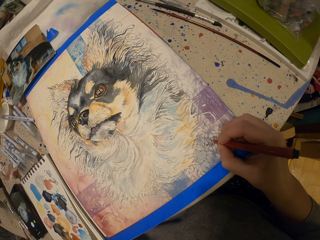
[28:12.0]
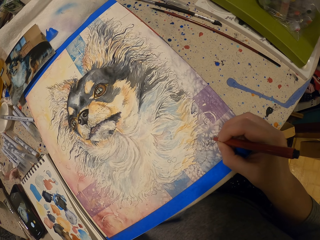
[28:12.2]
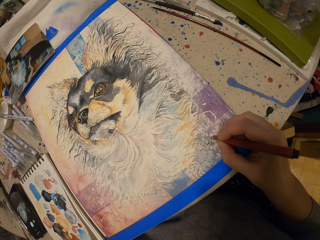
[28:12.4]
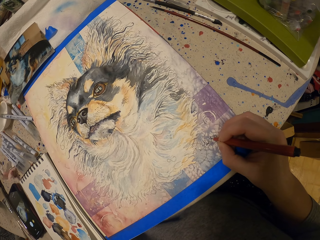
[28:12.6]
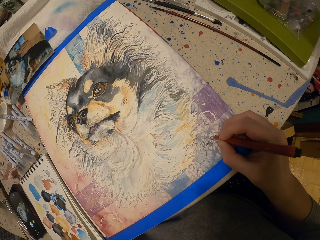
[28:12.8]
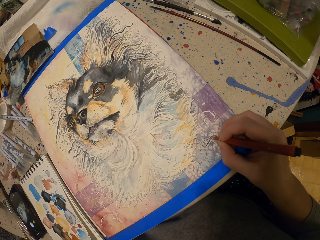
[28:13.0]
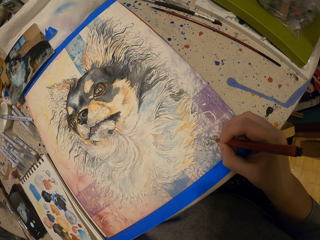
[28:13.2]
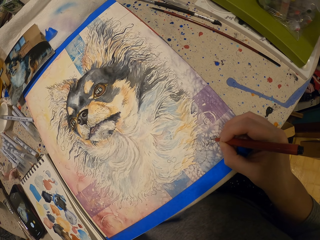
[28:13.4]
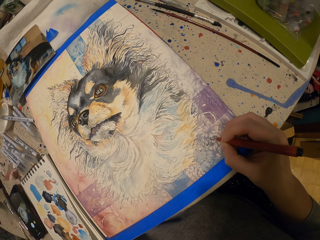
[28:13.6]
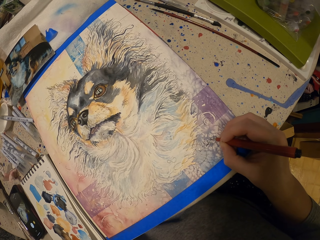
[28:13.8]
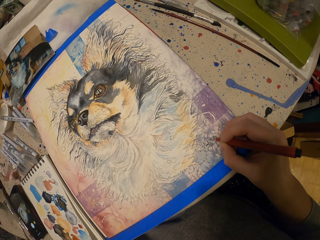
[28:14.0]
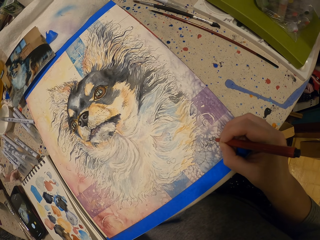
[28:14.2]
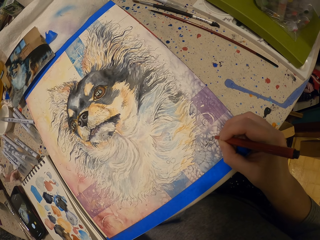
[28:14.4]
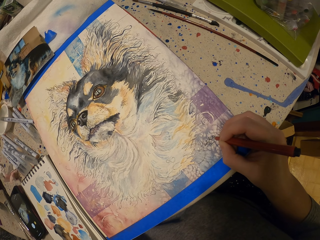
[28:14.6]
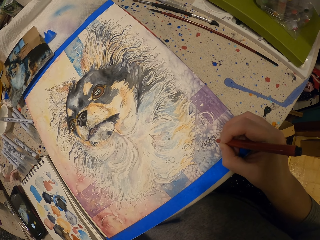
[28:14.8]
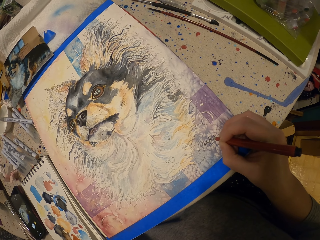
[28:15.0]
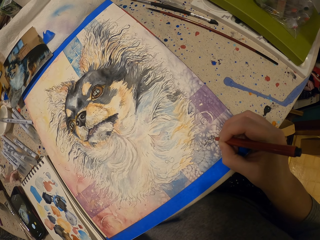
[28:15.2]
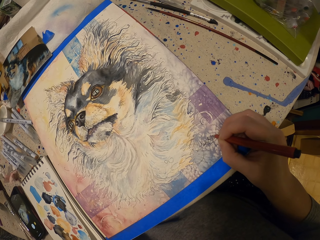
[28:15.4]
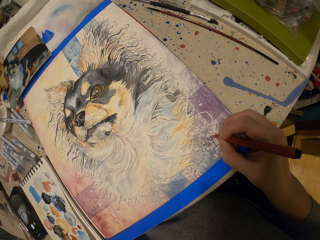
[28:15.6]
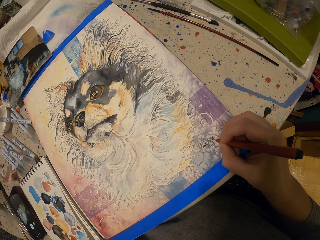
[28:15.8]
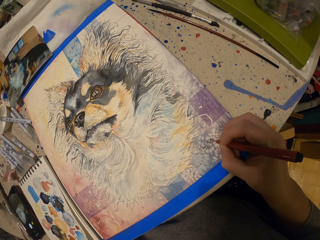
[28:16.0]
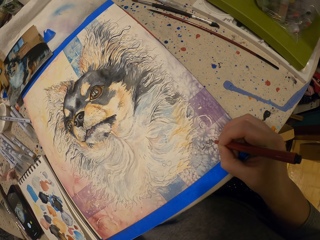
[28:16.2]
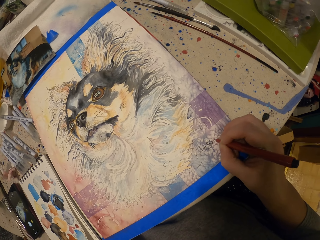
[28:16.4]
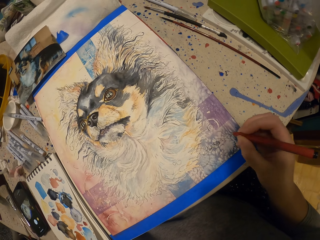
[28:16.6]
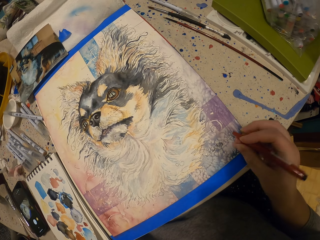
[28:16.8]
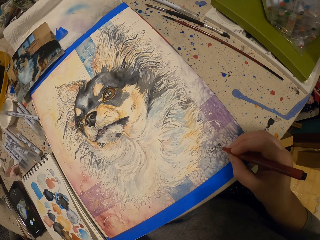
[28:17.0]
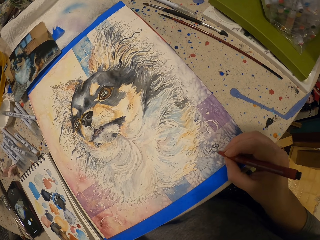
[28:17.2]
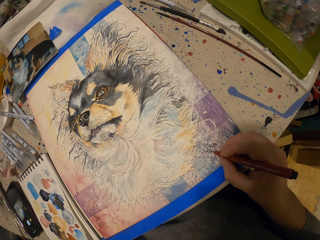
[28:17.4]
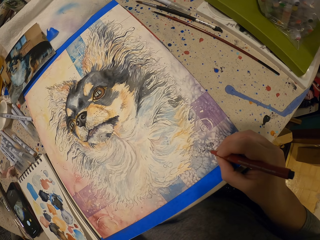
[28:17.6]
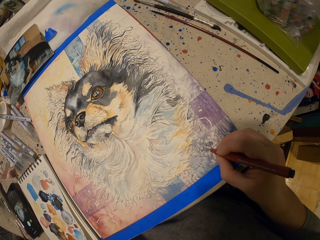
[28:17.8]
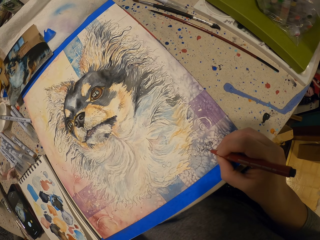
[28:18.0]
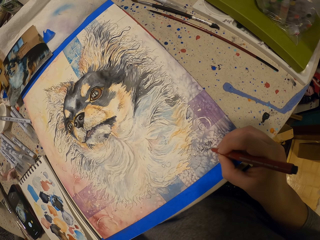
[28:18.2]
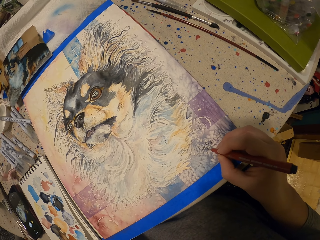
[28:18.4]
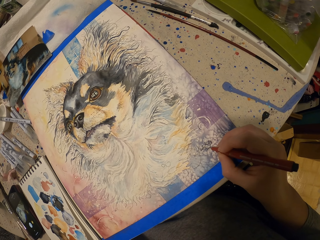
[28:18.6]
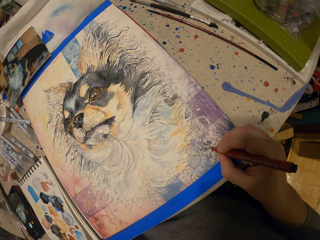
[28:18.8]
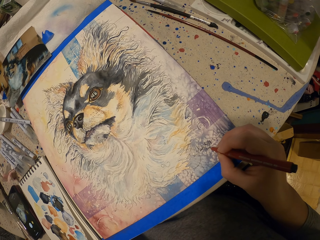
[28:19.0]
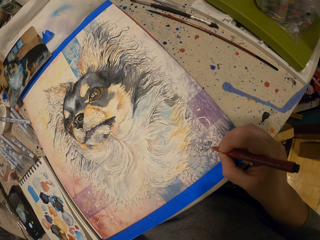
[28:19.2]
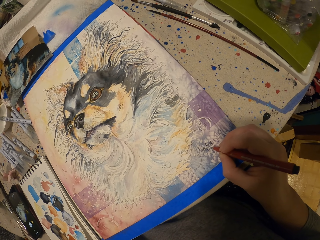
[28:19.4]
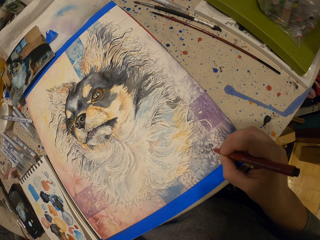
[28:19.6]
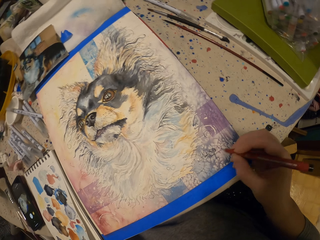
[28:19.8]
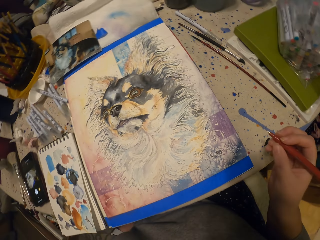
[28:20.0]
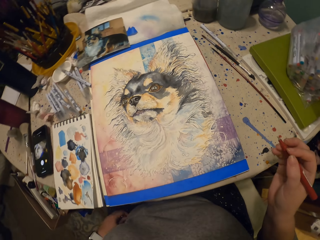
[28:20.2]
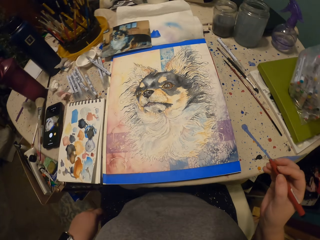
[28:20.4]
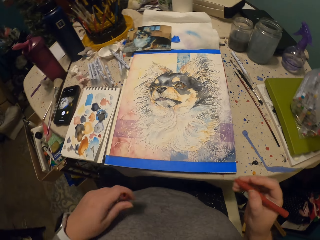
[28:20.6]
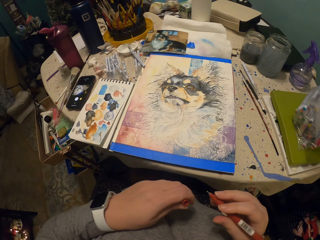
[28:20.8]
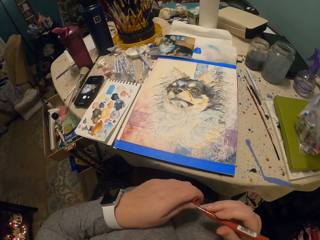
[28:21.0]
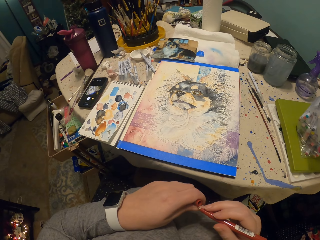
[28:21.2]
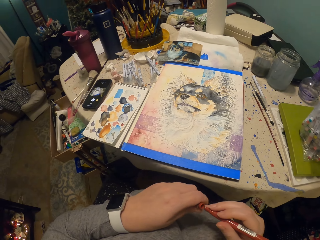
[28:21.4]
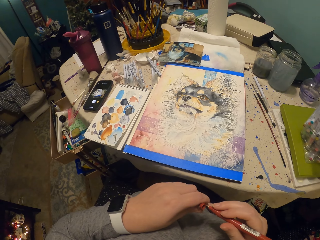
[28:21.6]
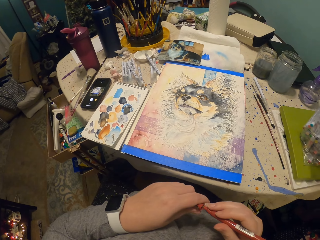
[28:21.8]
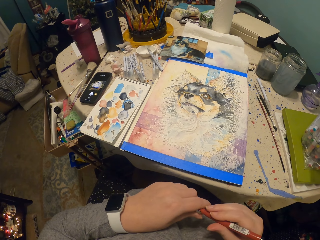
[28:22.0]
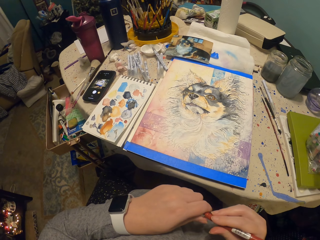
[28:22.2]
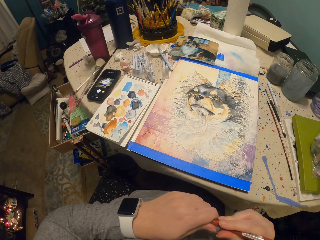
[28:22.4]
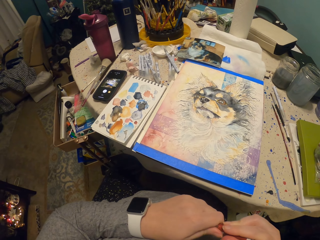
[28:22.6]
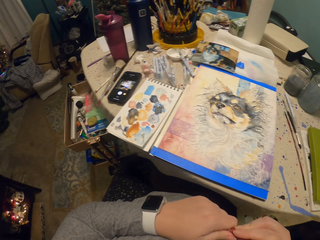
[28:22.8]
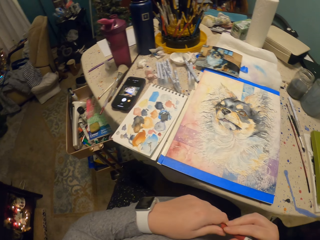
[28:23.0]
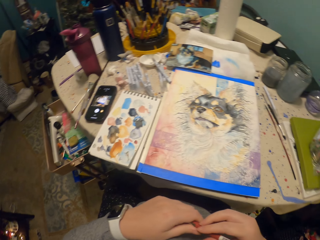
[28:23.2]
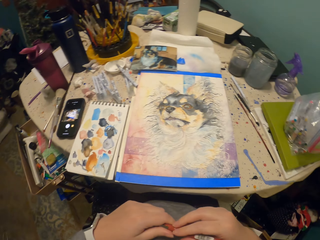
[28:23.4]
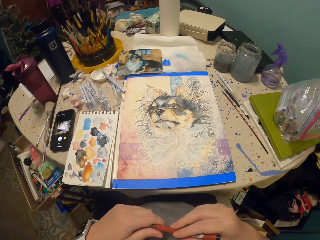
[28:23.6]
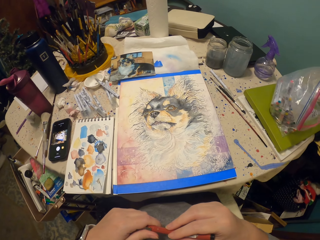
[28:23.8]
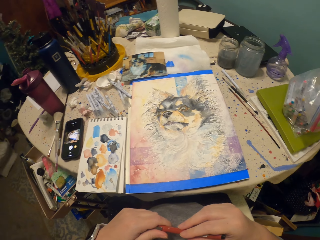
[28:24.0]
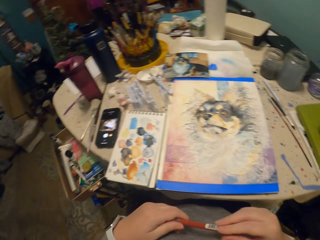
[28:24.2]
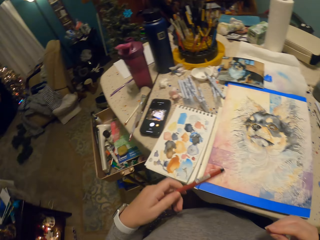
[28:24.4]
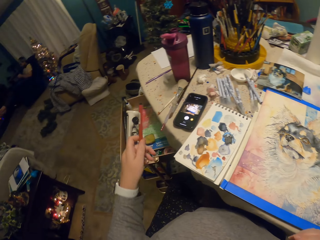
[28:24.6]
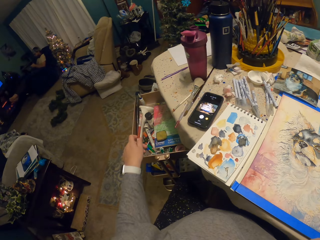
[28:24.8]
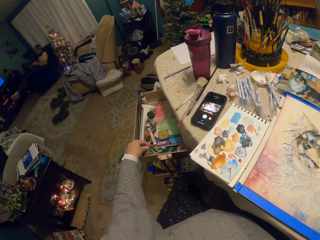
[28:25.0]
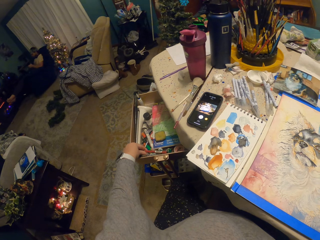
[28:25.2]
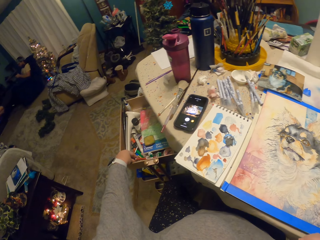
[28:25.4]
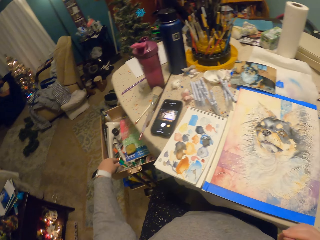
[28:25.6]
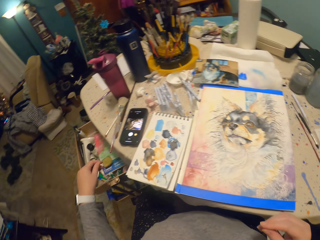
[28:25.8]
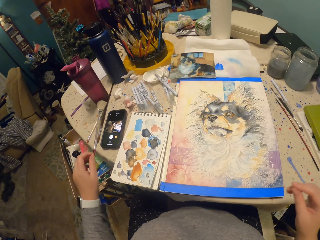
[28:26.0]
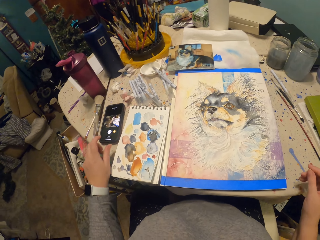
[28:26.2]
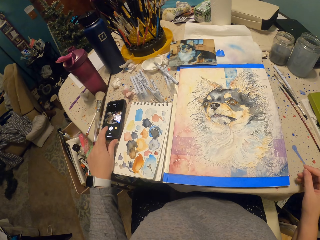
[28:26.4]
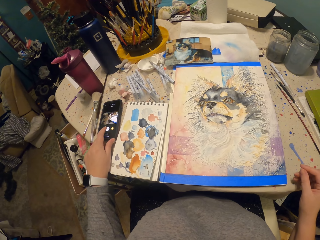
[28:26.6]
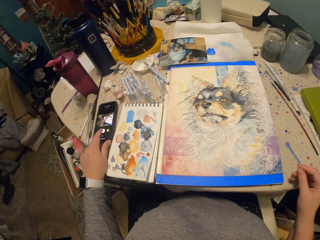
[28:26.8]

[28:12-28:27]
The camera wearer closes the pen with a lid on her left hand. She puts away the pen in a drawer with her left hand.
